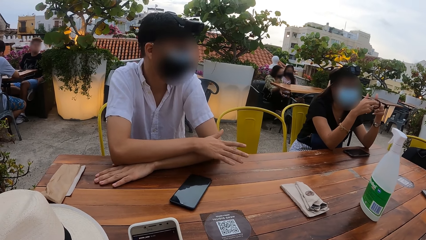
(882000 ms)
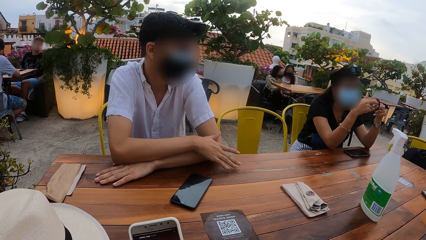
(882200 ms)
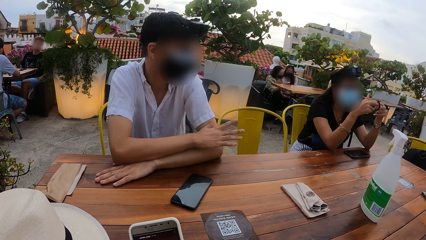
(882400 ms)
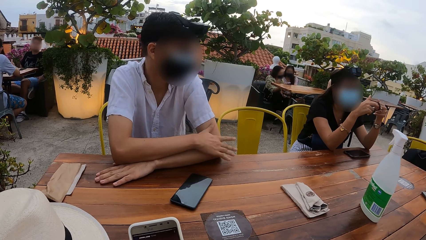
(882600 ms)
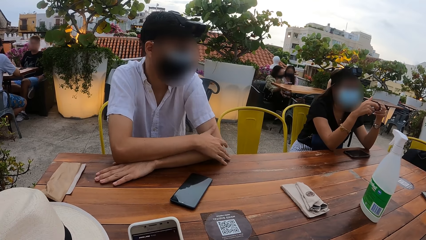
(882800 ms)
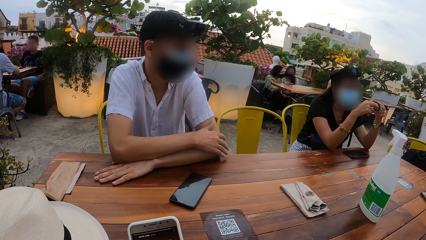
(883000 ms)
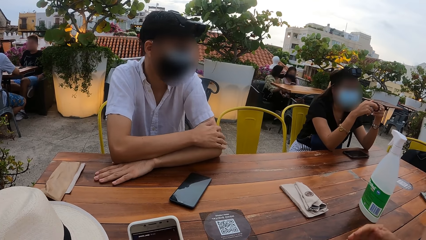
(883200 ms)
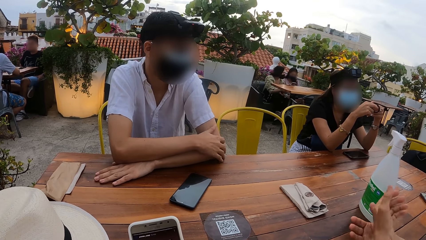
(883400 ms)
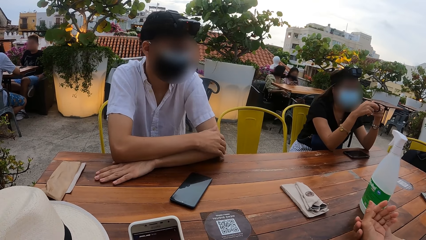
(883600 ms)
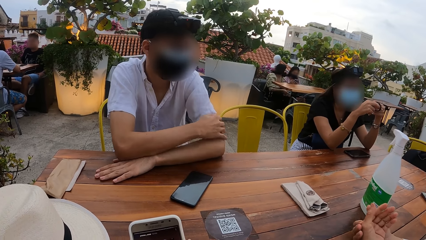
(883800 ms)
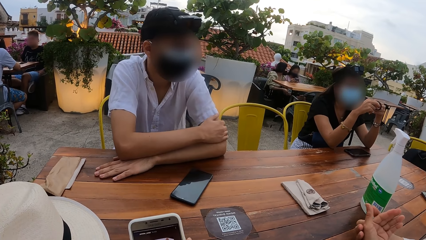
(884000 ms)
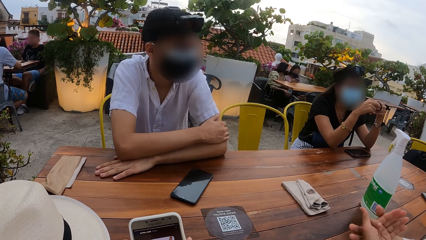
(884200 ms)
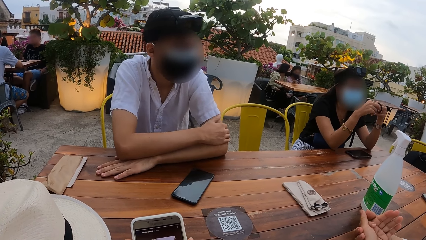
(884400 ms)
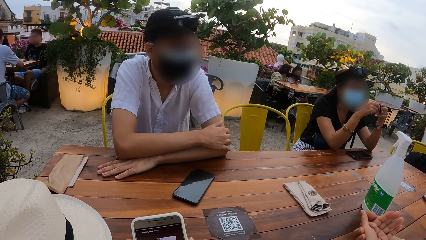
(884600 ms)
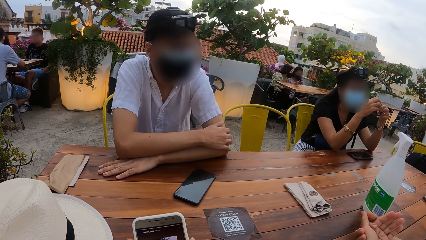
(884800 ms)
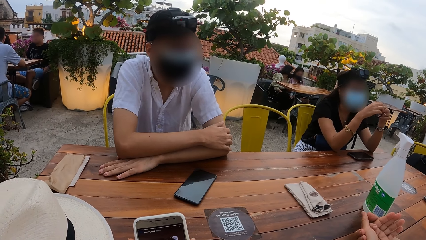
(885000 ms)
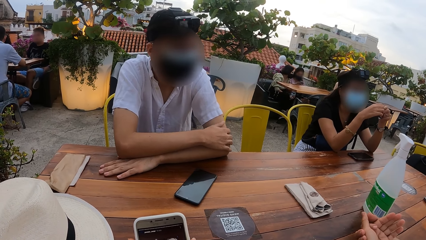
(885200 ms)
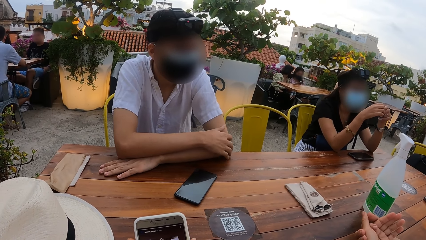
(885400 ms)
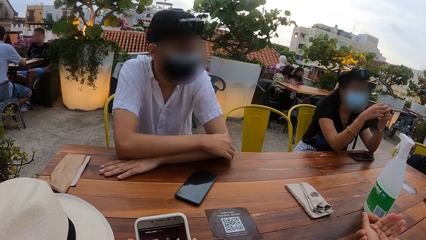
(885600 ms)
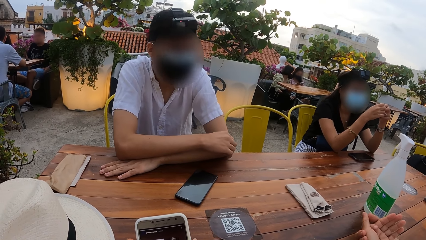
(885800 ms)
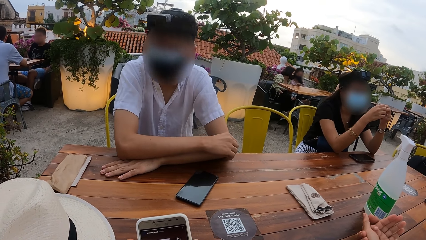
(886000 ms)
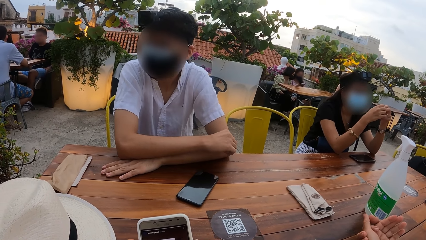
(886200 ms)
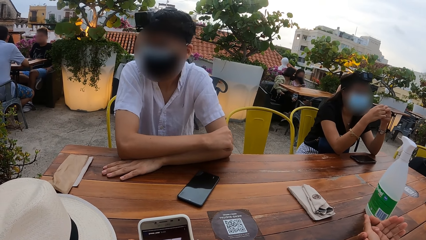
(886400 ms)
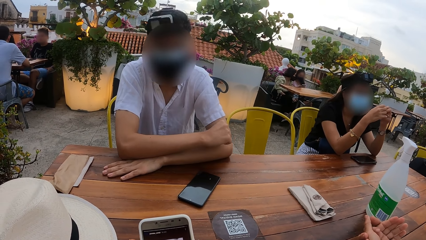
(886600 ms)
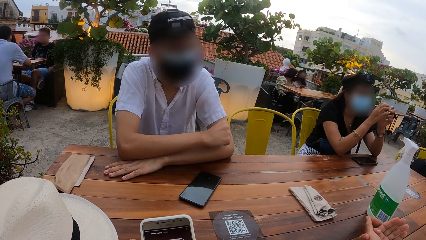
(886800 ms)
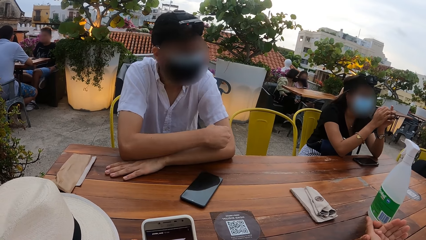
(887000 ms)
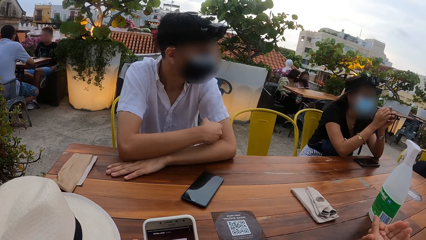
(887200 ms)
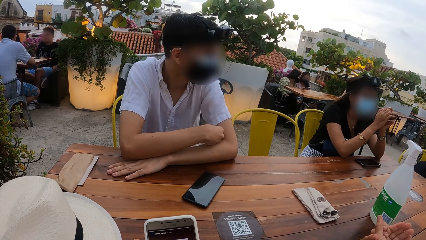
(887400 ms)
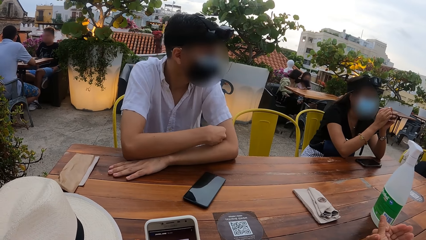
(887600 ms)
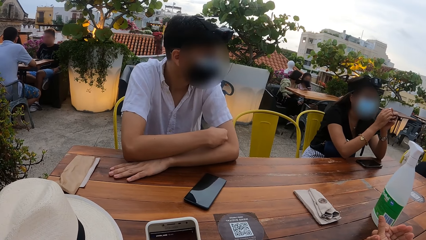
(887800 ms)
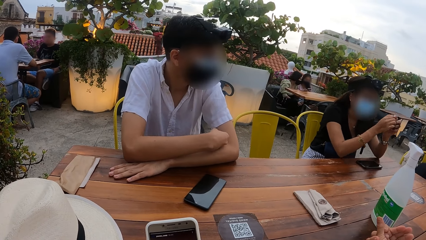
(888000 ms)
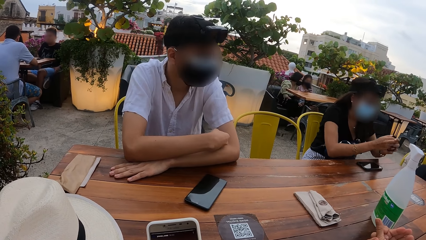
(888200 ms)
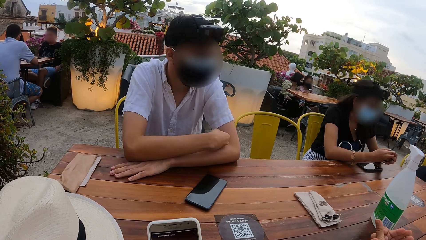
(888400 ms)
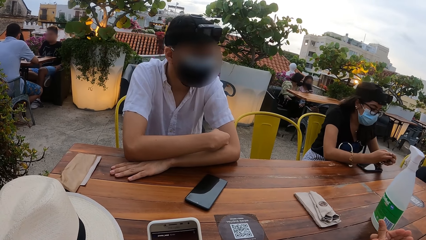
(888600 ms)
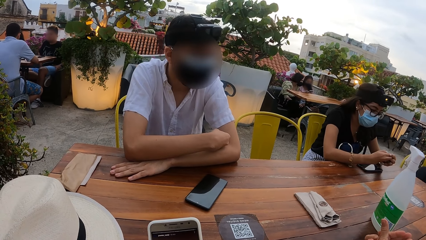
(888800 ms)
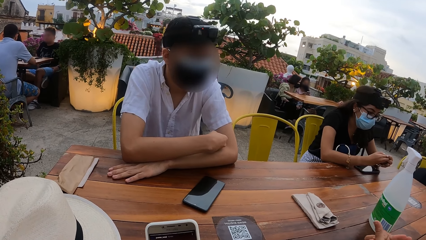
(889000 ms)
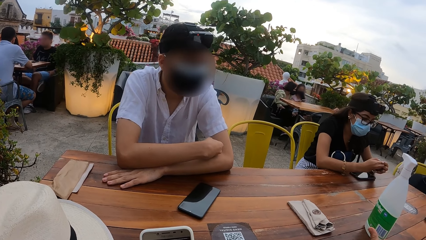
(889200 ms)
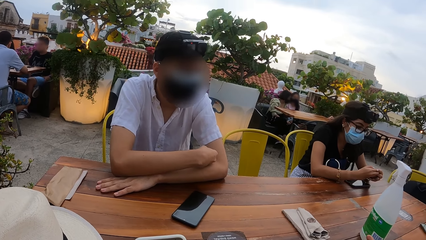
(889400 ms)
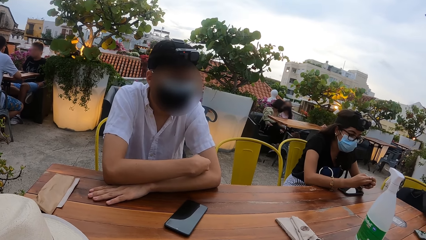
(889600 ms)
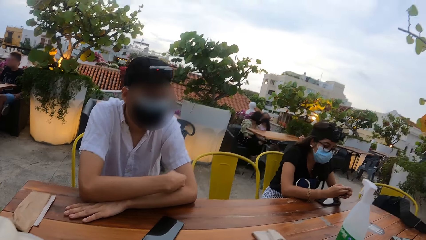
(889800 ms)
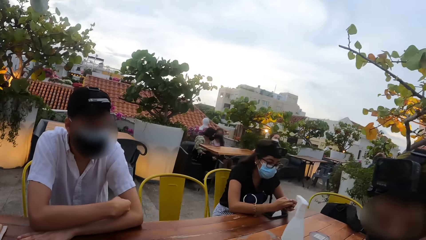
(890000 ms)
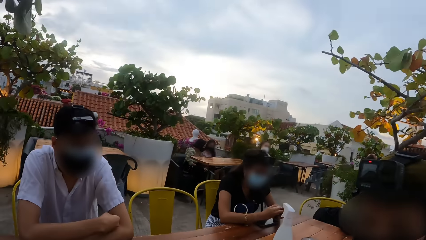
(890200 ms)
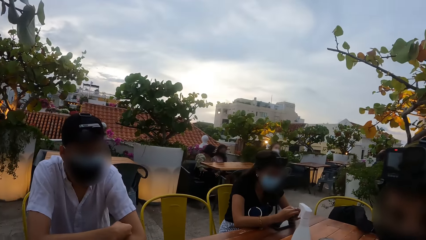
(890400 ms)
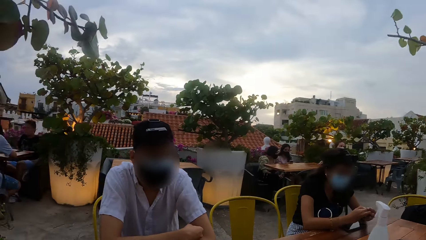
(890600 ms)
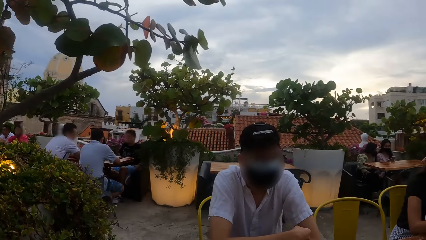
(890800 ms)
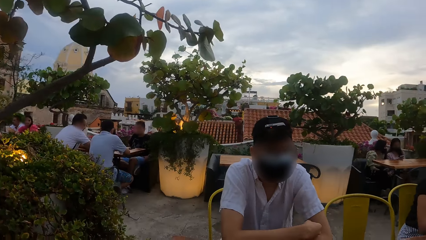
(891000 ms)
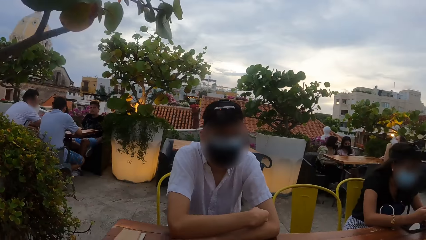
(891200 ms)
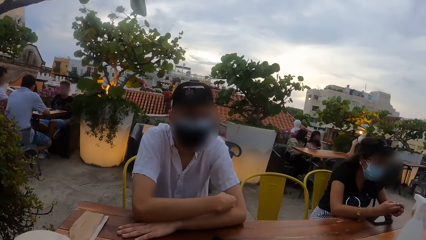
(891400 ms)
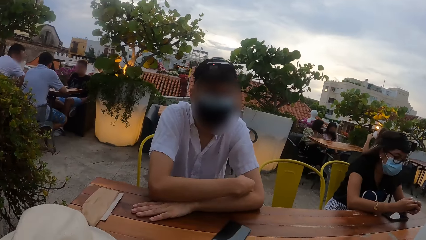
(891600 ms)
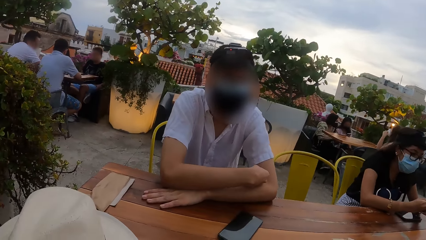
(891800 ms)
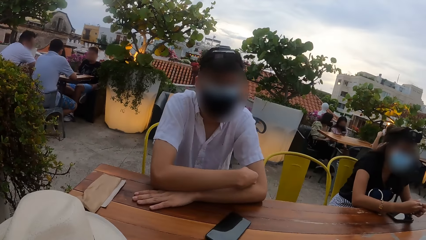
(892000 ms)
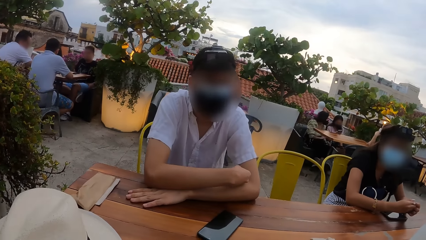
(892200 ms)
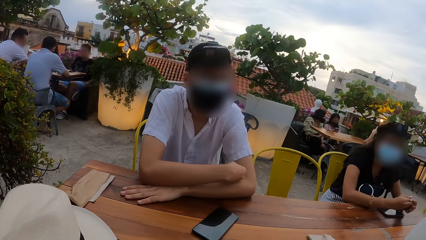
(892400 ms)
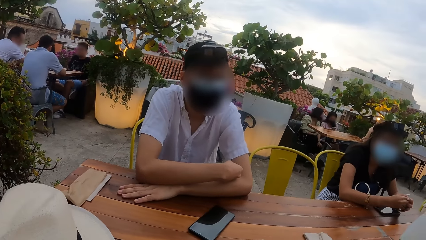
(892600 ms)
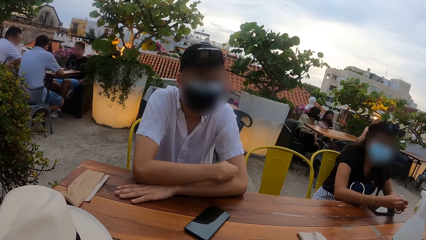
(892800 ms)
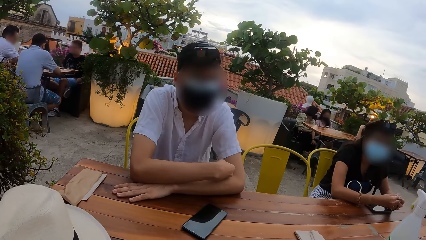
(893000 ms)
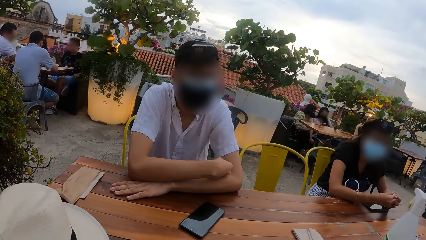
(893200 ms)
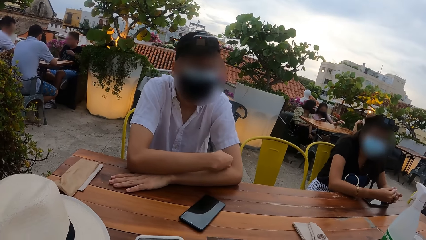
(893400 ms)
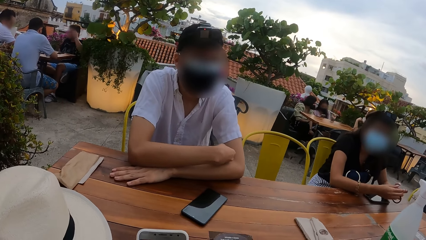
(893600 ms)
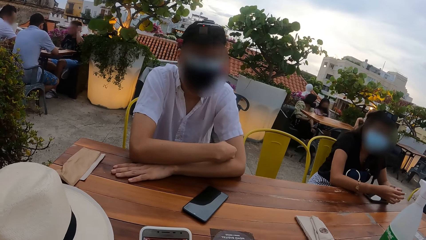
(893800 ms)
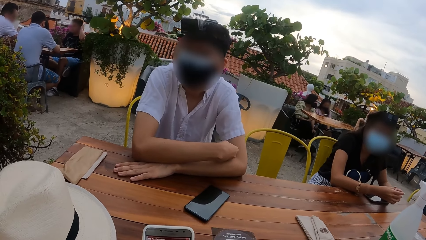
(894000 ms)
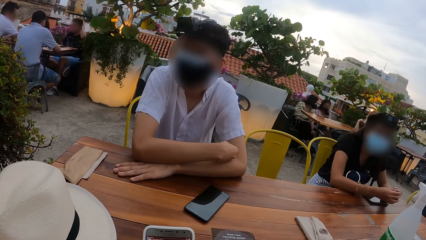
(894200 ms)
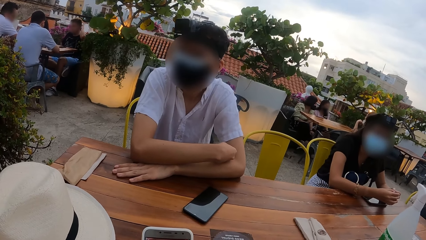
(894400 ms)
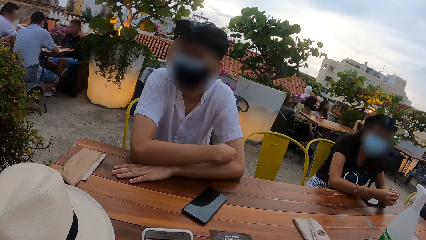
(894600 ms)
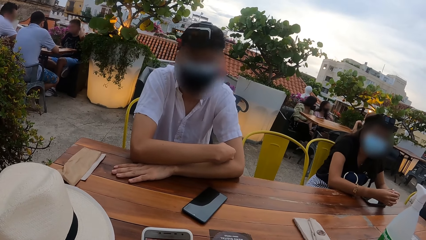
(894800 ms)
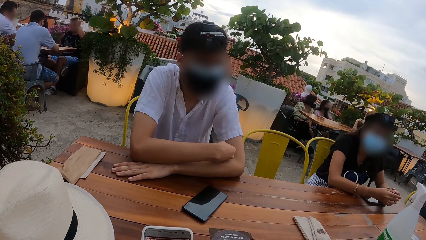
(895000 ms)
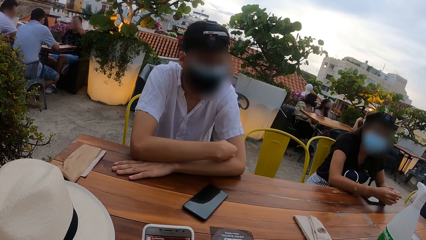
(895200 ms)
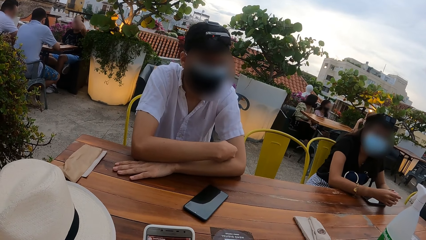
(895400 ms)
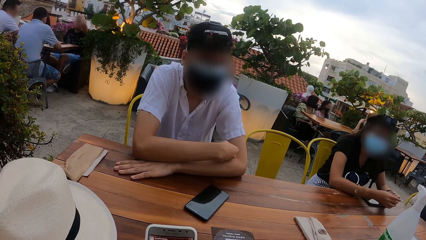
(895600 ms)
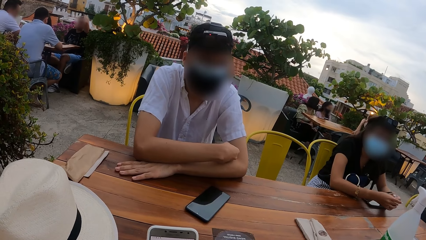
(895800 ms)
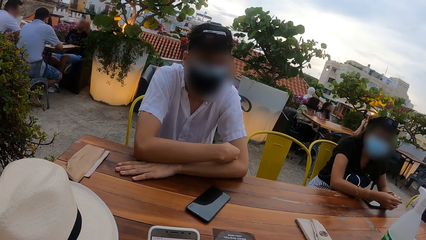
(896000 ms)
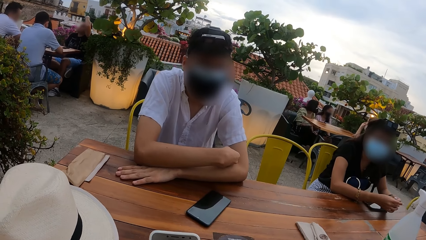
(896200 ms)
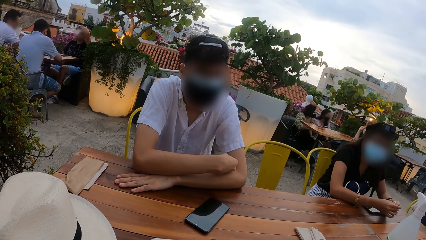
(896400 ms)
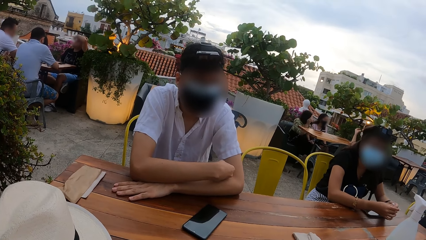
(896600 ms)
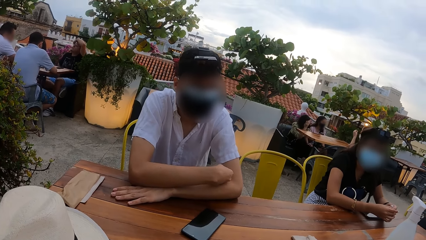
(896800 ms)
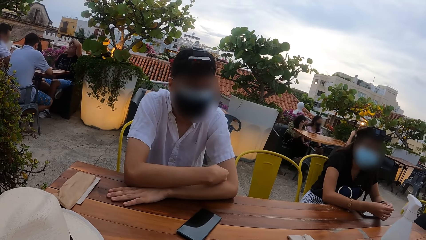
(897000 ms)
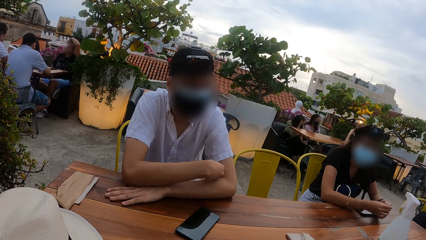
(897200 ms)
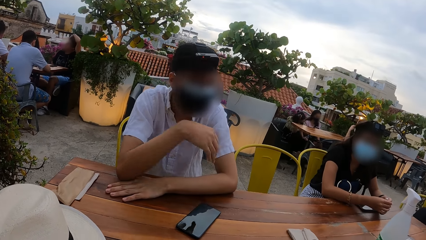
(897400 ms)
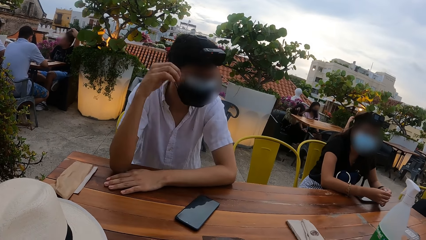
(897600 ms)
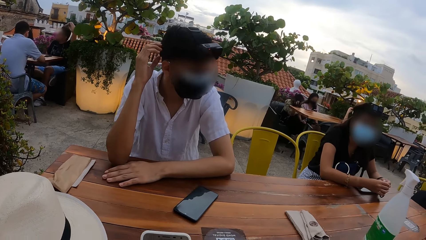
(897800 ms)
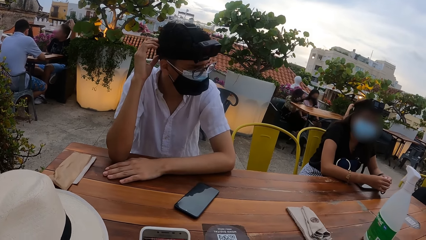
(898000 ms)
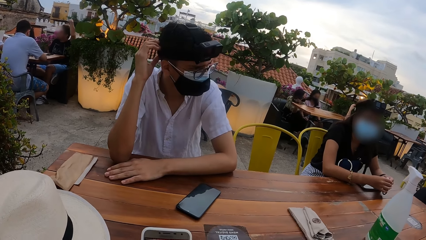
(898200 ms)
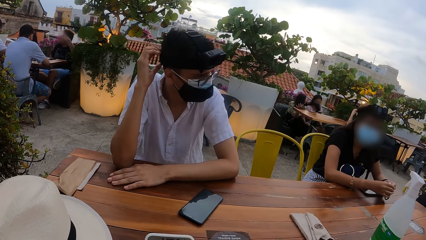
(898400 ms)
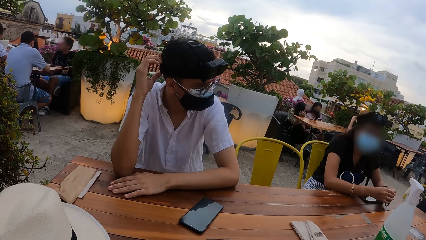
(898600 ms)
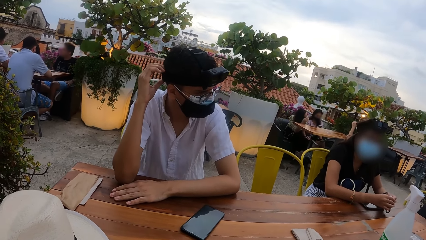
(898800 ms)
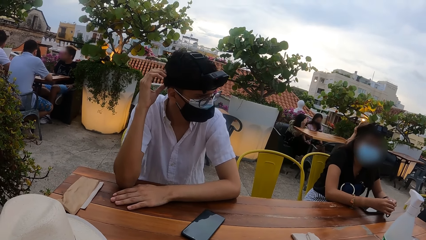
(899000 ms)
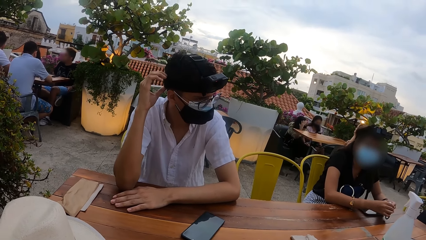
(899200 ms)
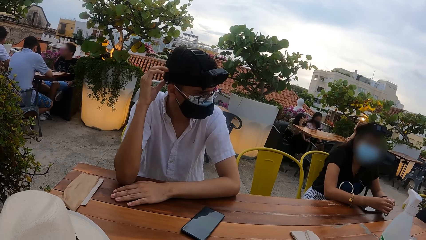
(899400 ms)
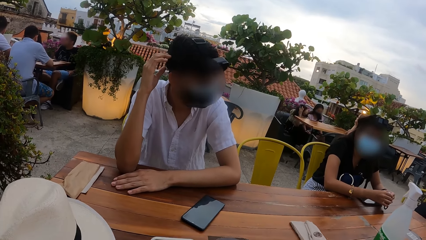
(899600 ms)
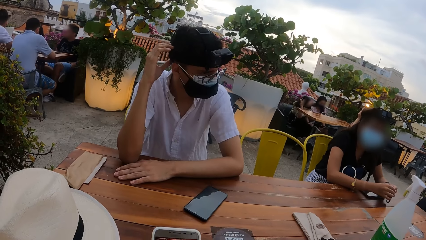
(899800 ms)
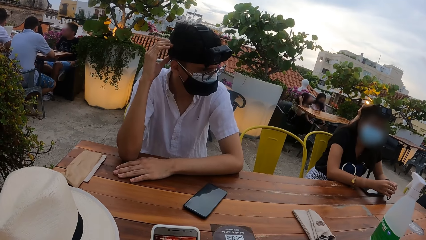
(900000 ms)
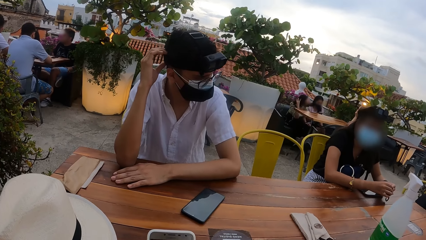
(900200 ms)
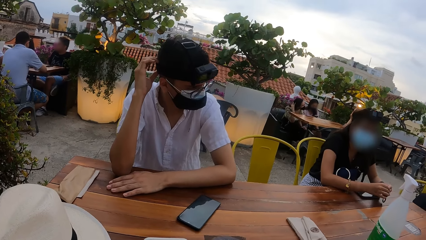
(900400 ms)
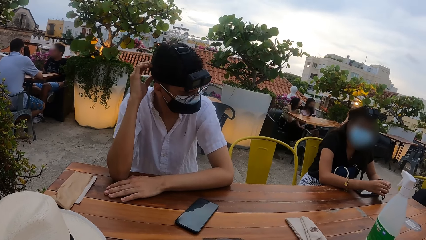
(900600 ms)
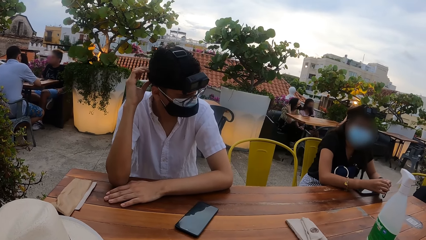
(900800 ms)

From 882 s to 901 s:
The woman places her right hand on the table. The woman places her left hand on her right hand on the table. The man adjusts the head camera on his head with his right hand.
